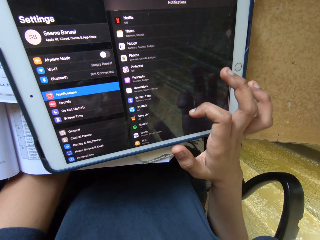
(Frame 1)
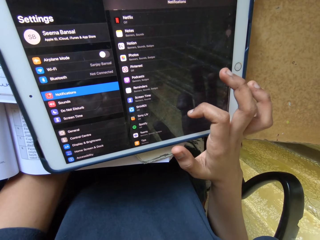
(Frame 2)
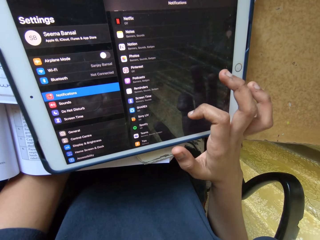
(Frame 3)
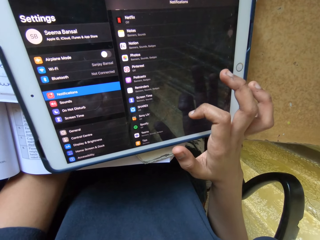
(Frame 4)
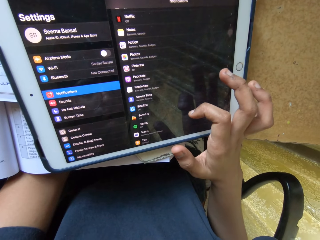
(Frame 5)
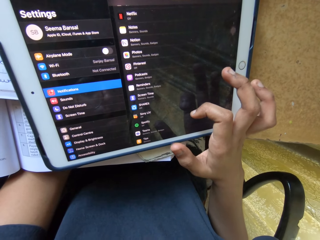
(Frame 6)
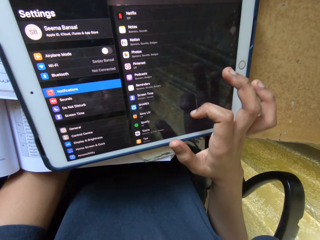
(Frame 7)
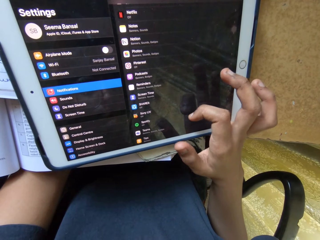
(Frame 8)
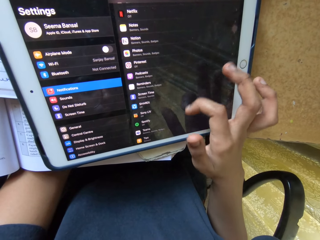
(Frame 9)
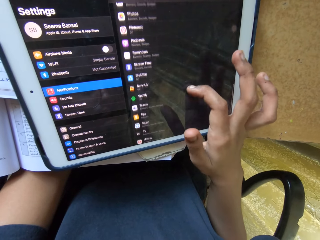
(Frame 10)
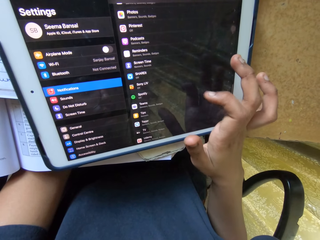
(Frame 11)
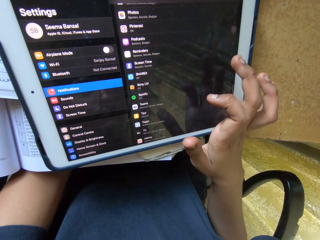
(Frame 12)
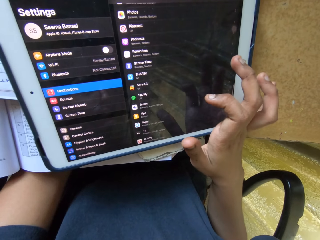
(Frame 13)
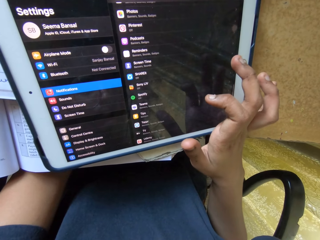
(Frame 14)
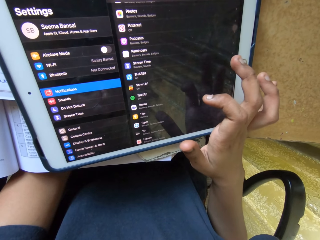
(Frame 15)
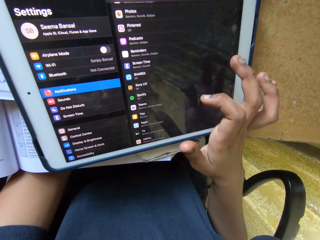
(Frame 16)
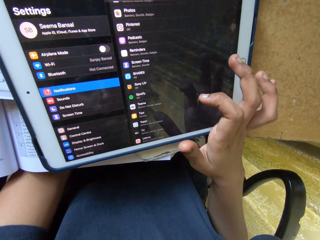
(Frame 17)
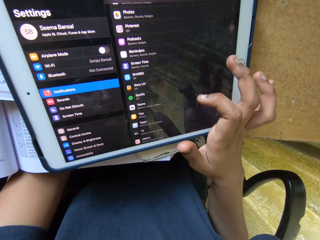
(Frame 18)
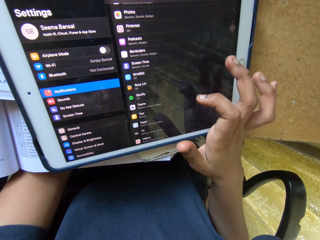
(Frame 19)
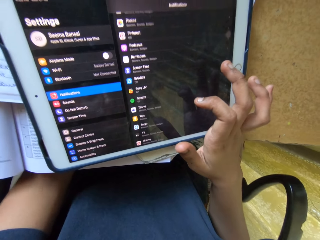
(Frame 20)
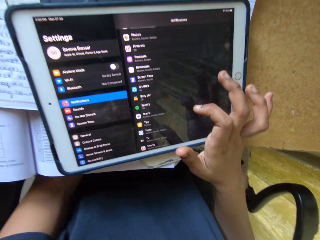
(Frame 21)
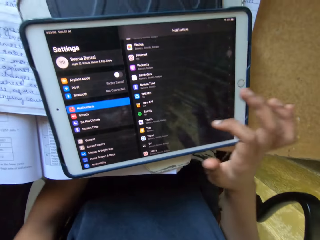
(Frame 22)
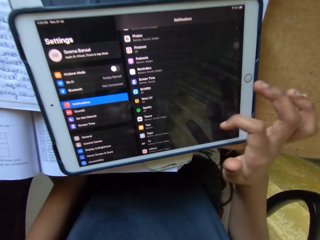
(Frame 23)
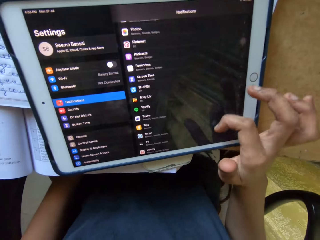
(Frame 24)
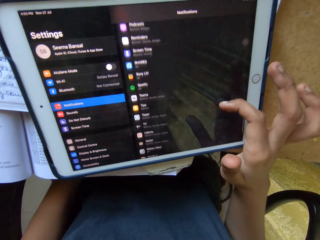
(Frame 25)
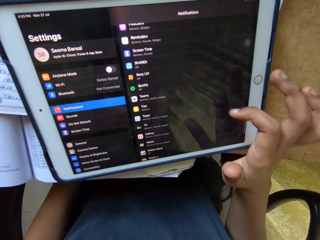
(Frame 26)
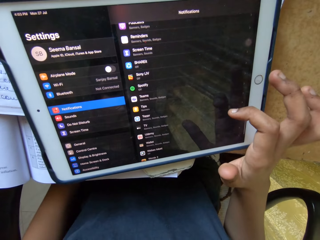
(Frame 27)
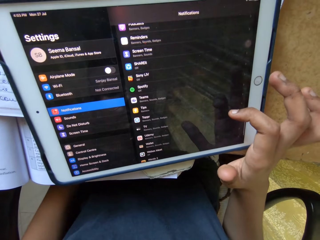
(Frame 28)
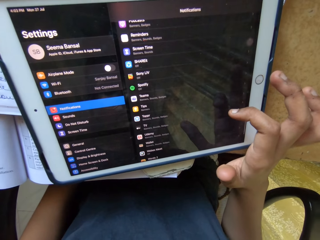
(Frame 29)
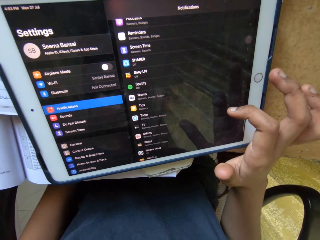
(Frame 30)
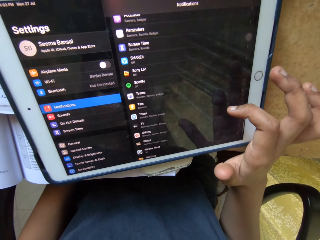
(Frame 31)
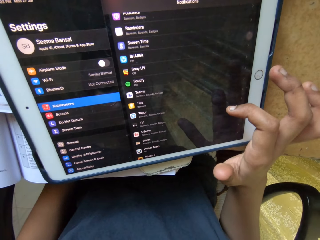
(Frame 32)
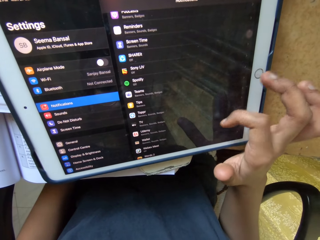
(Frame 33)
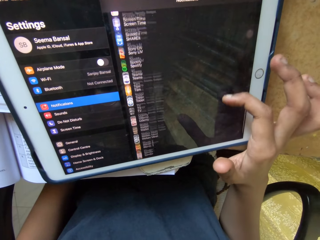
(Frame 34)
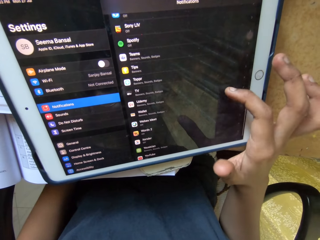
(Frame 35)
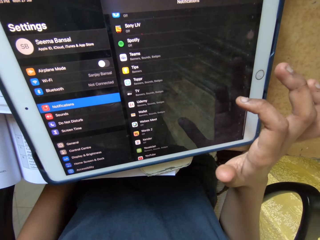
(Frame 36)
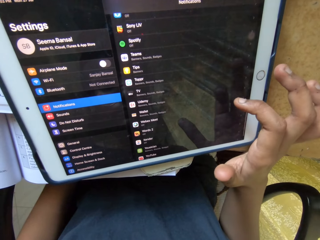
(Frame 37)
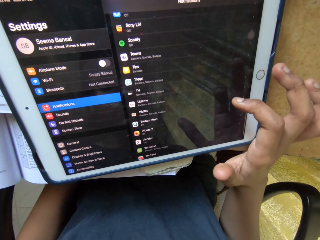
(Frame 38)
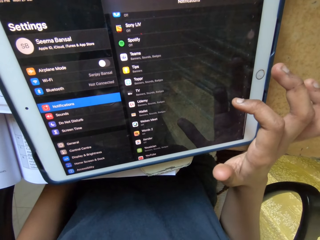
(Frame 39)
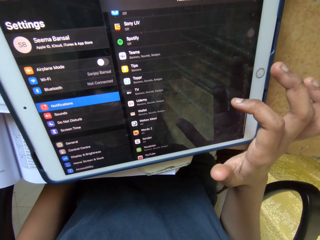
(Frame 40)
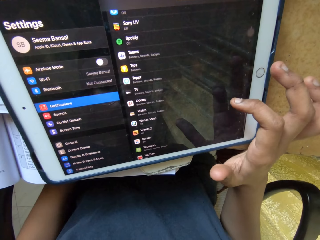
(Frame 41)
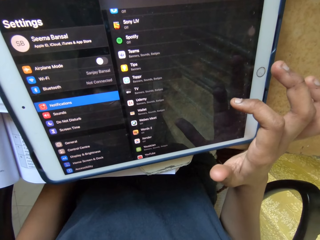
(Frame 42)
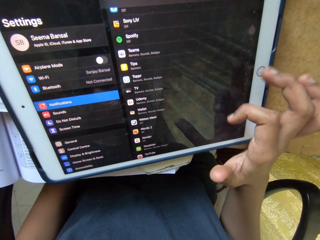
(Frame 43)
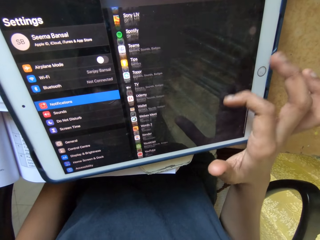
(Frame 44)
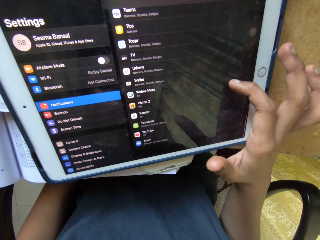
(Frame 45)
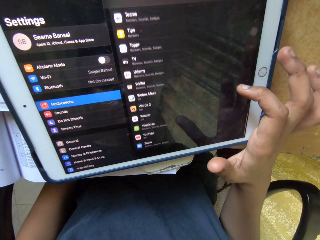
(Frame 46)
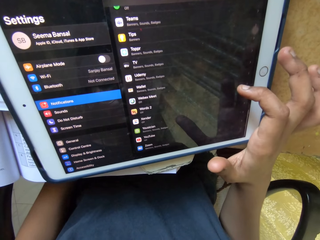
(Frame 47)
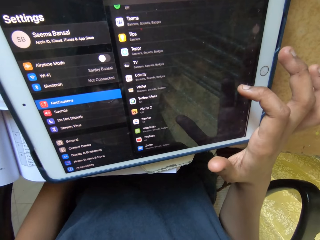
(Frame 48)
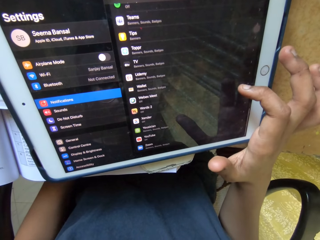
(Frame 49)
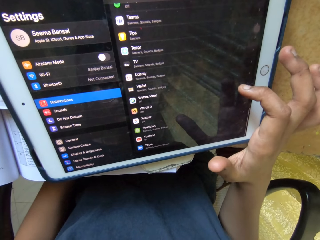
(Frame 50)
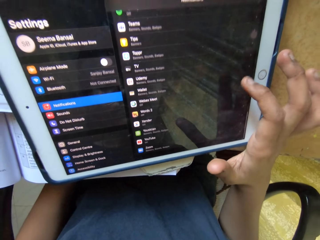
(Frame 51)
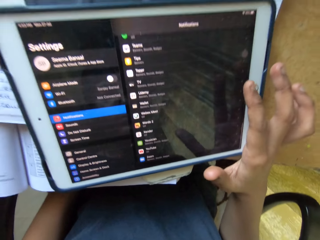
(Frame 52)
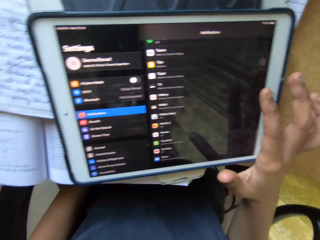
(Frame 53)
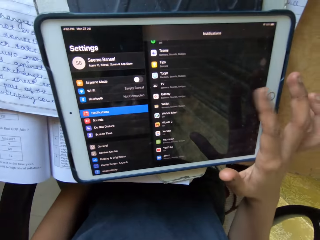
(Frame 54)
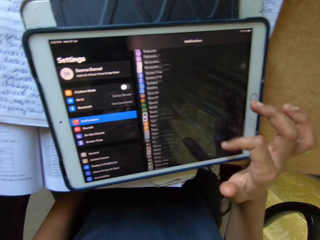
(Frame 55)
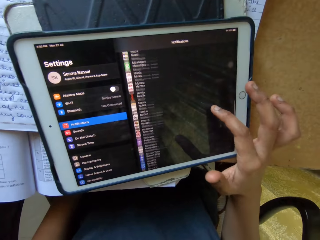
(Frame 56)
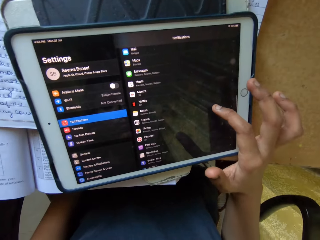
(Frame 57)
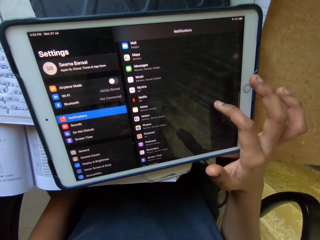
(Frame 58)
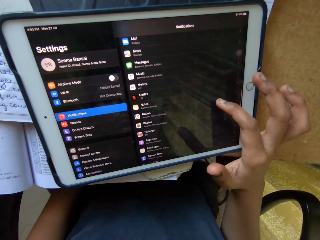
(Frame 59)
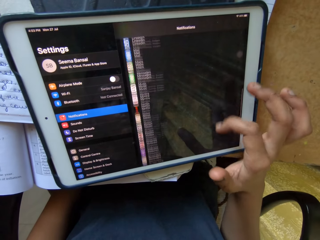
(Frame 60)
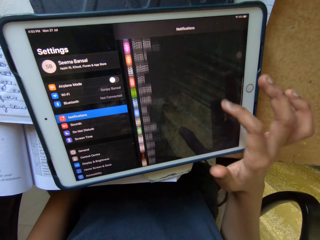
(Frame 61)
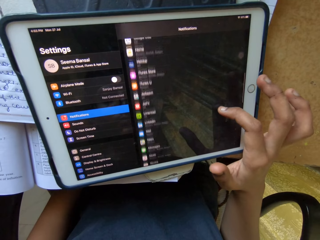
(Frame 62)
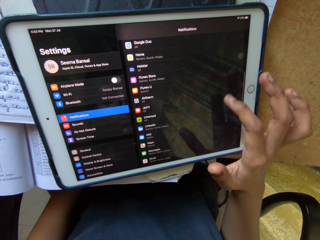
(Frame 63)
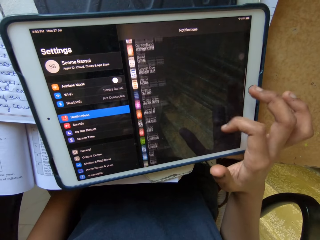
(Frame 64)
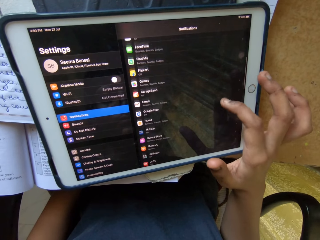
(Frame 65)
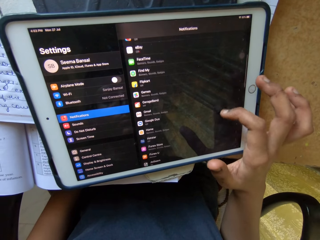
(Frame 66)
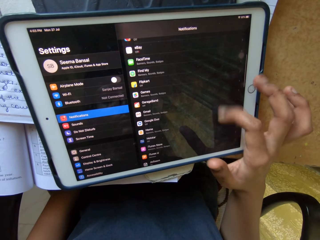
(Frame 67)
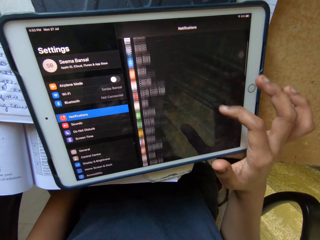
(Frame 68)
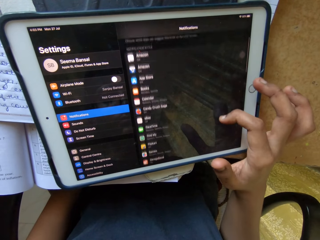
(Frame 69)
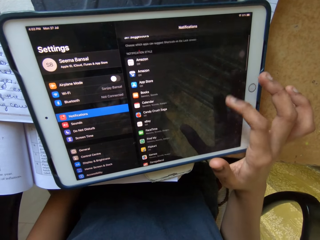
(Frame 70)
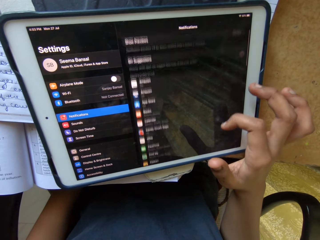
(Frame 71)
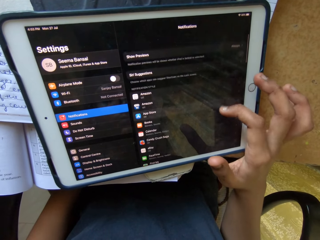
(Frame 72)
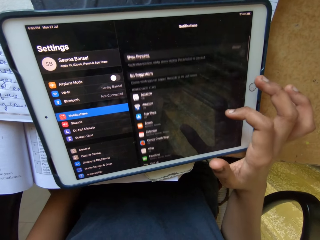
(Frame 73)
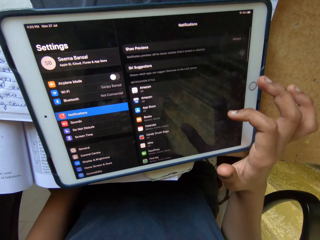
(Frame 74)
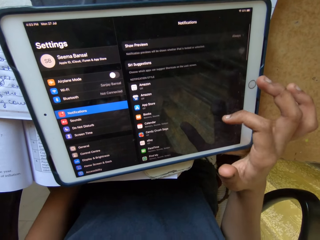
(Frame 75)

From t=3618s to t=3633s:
The camera wearer stares at a phone. They scroll the phone.

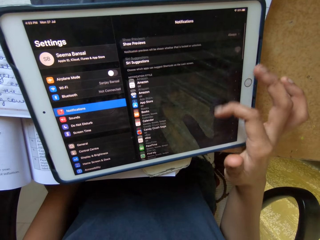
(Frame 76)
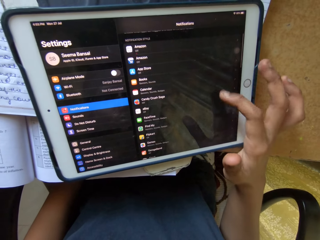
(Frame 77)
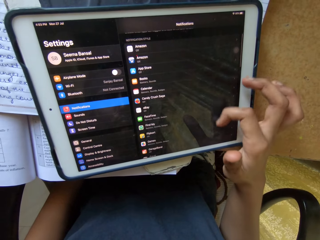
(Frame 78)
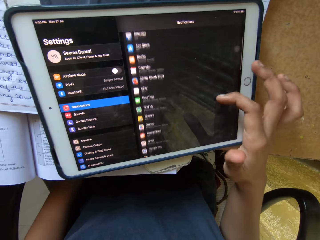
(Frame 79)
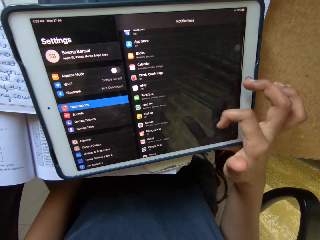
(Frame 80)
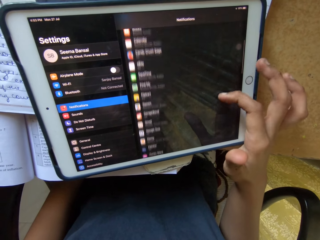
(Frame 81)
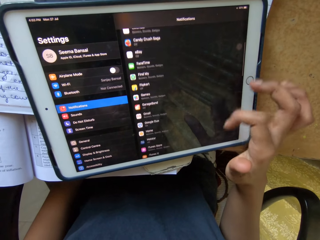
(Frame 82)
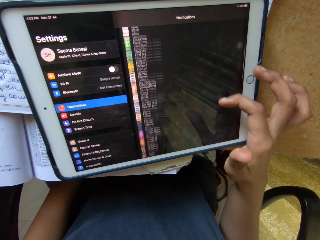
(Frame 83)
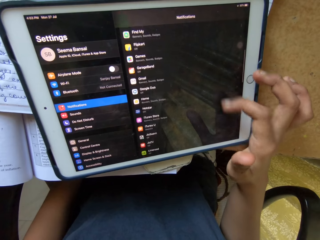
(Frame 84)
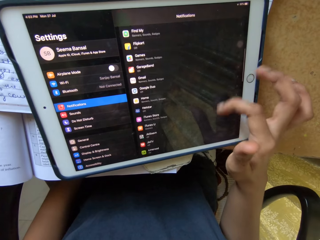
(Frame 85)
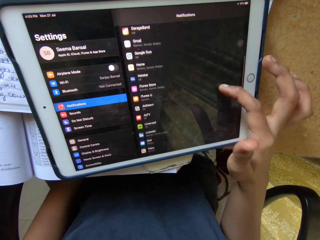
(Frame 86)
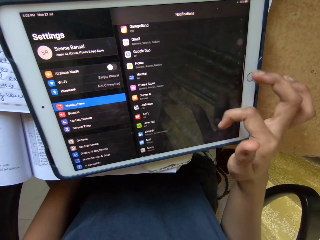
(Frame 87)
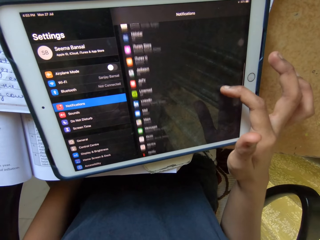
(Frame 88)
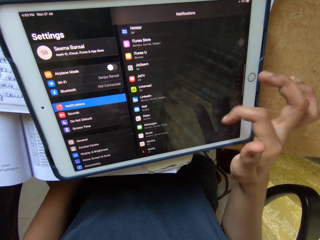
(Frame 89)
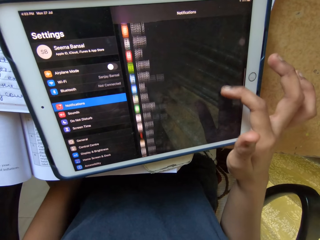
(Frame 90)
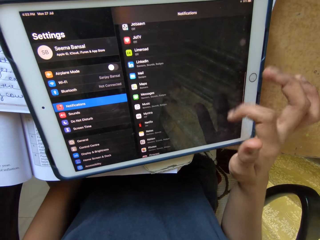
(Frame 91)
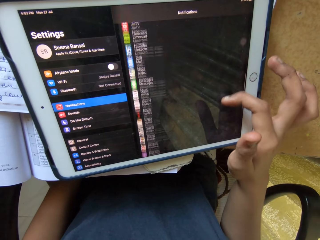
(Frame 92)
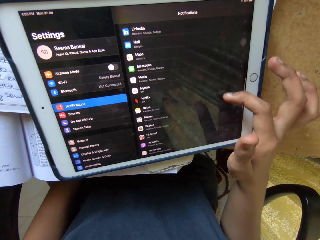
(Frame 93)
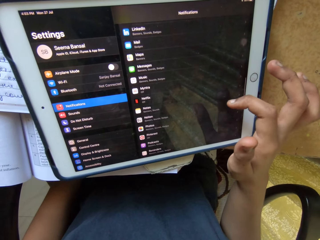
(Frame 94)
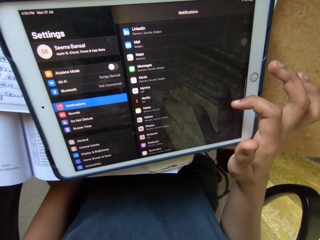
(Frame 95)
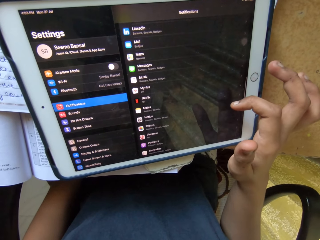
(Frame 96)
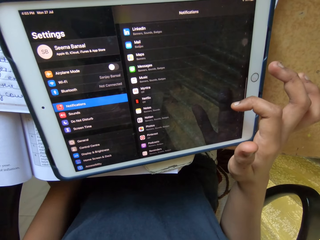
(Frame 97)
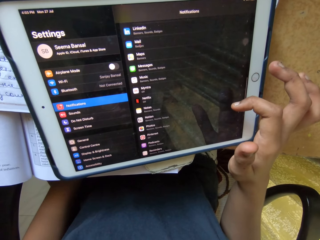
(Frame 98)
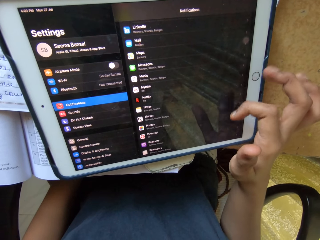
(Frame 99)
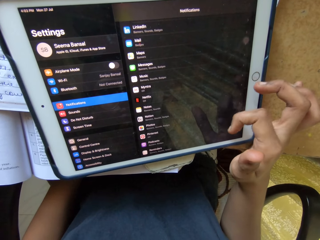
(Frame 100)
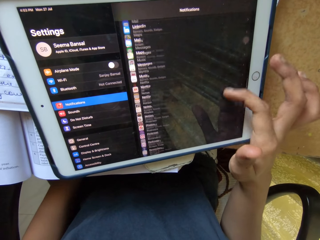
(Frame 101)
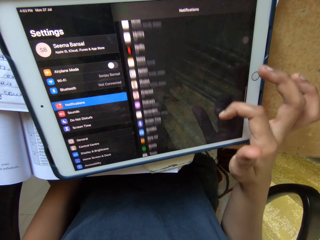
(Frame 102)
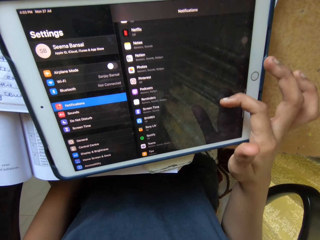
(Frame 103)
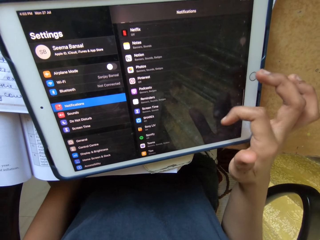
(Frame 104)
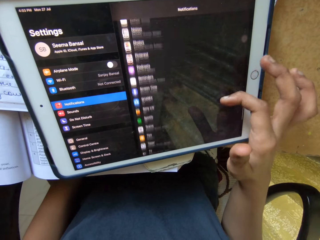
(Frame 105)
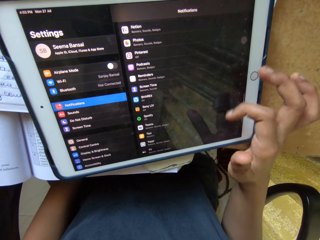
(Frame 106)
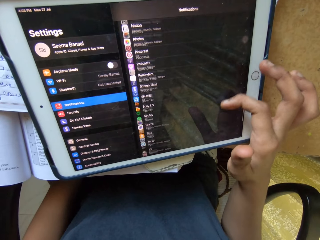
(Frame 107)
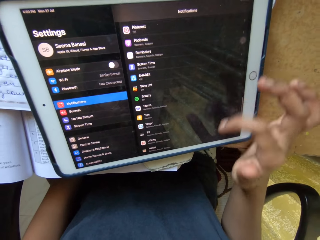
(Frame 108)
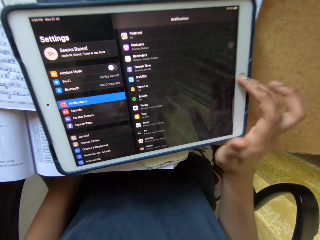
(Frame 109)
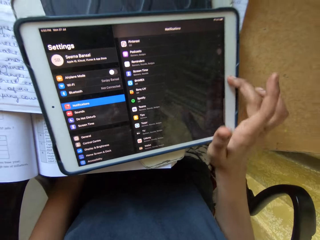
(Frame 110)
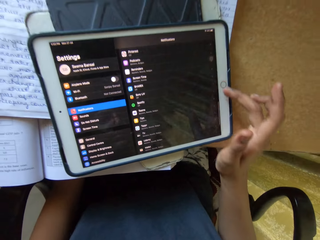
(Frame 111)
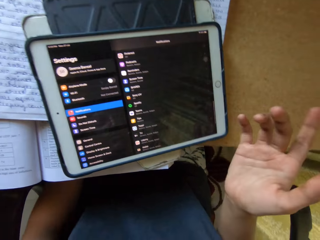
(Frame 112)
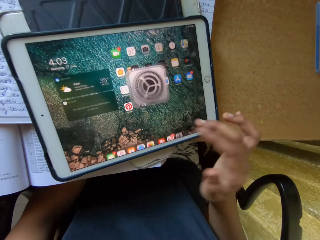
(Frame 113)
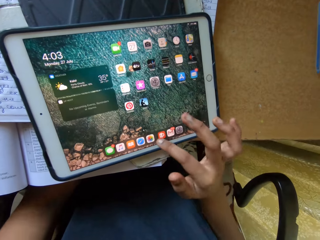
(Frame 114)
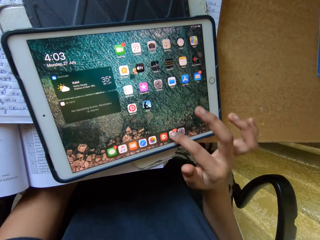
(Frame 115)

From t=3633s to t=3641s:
The camera wearer stares at a phone.
